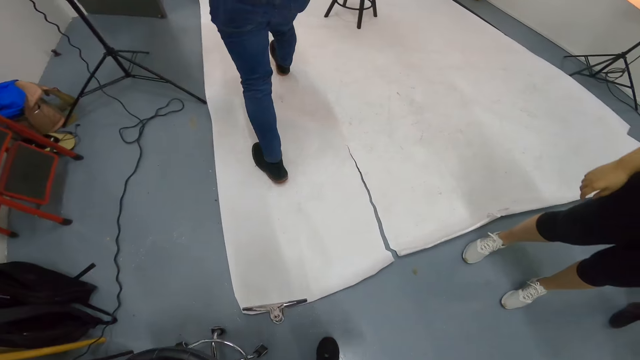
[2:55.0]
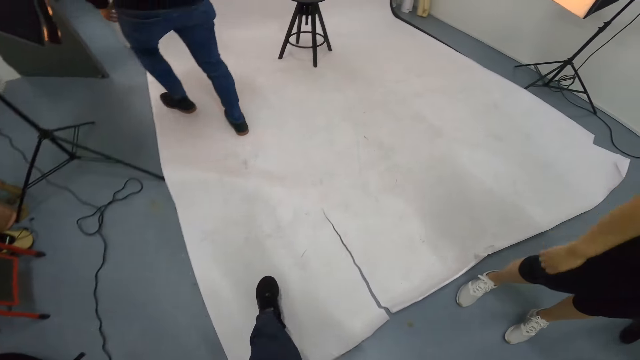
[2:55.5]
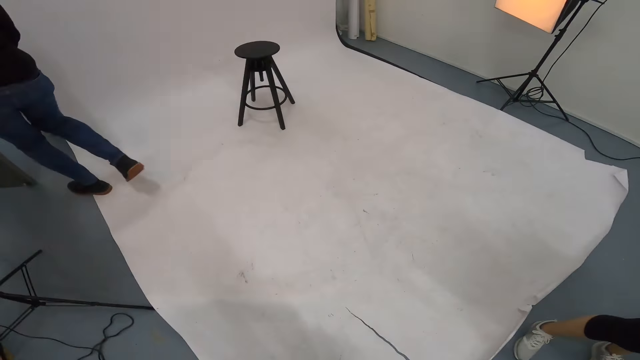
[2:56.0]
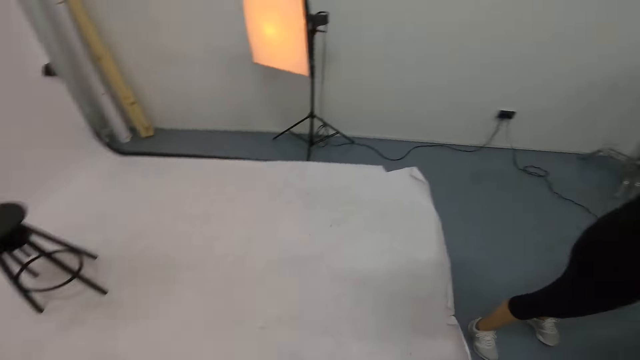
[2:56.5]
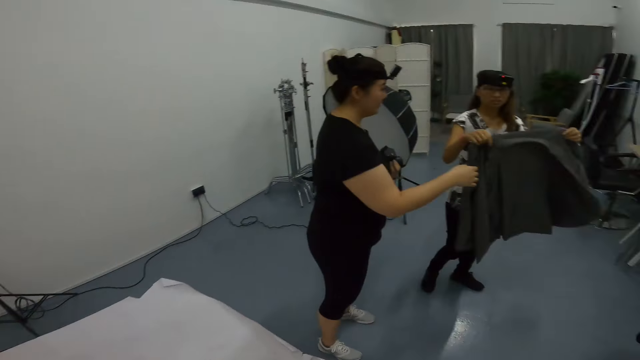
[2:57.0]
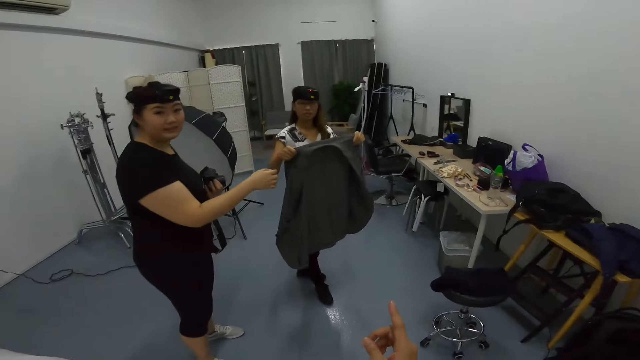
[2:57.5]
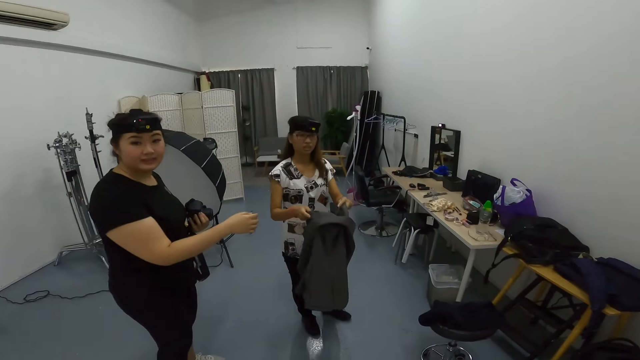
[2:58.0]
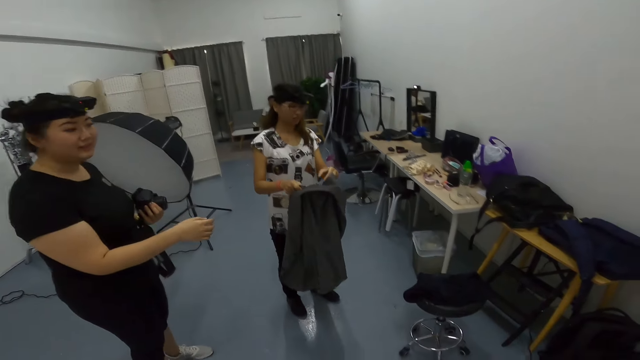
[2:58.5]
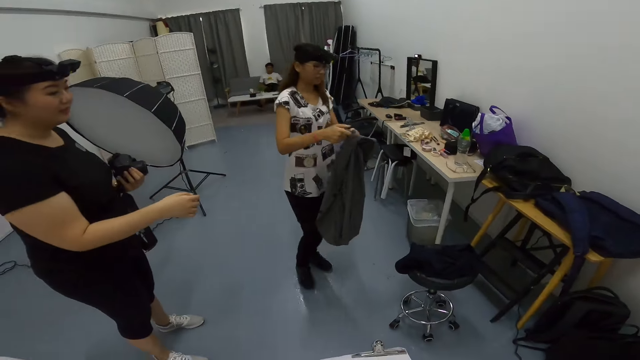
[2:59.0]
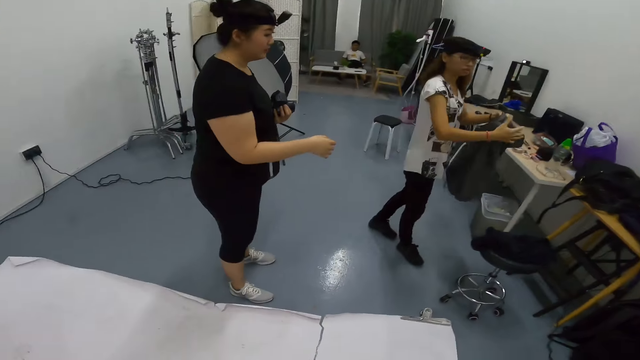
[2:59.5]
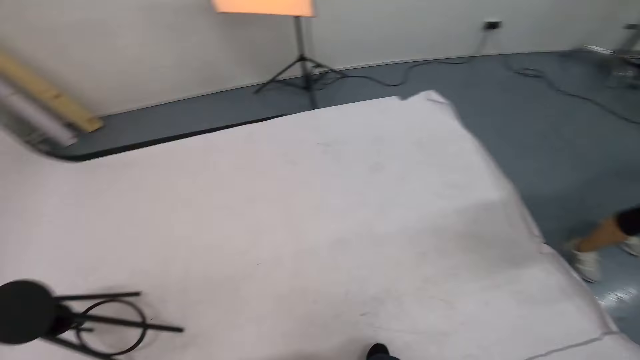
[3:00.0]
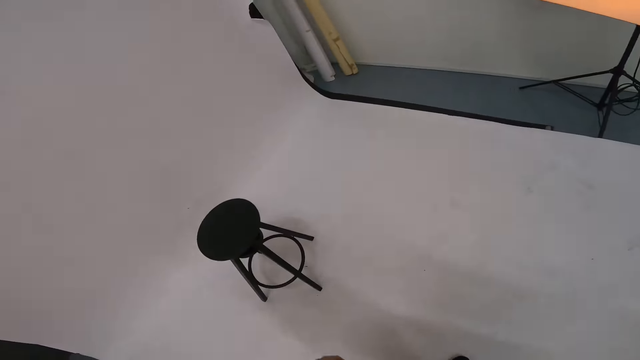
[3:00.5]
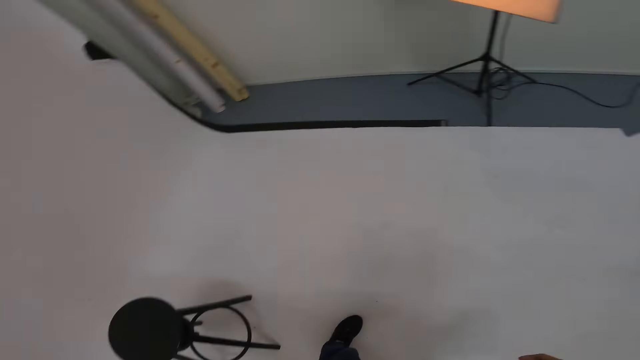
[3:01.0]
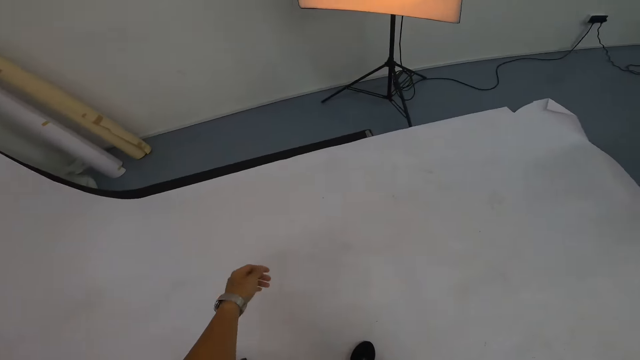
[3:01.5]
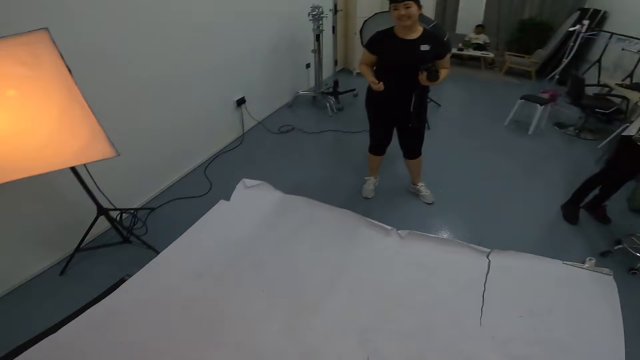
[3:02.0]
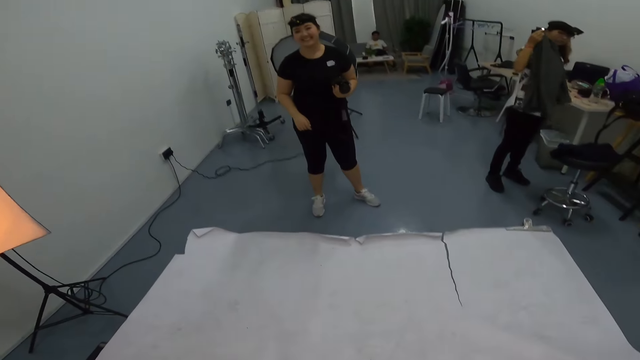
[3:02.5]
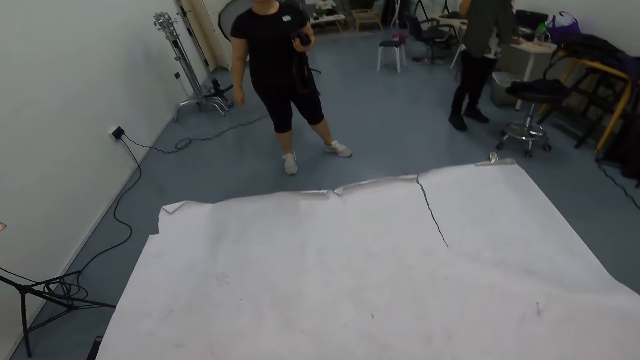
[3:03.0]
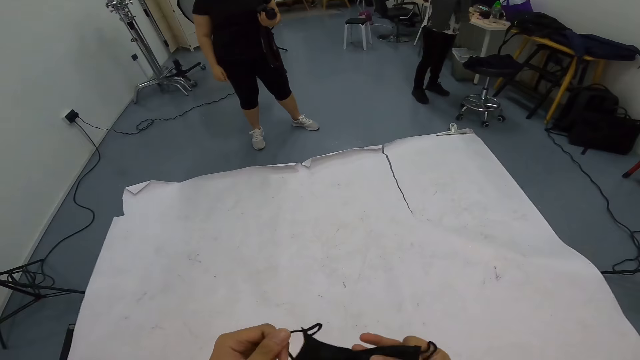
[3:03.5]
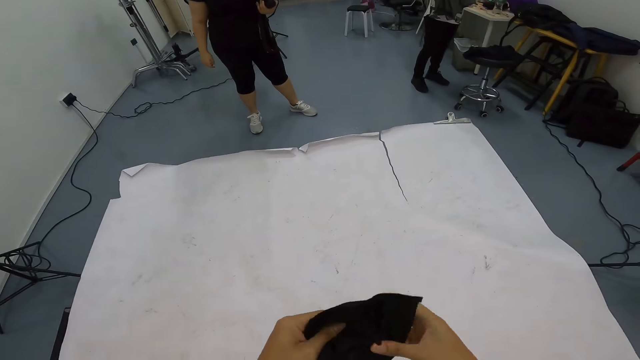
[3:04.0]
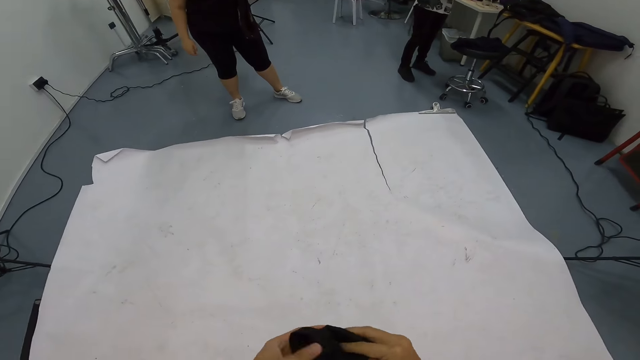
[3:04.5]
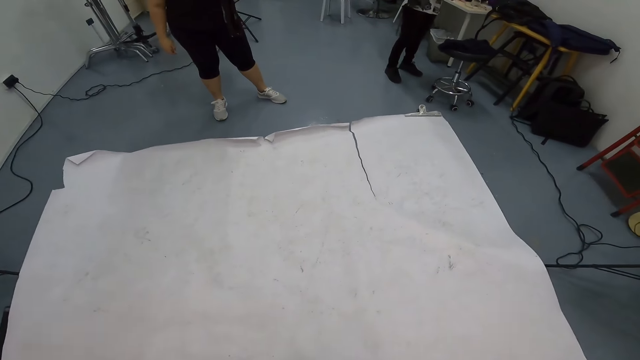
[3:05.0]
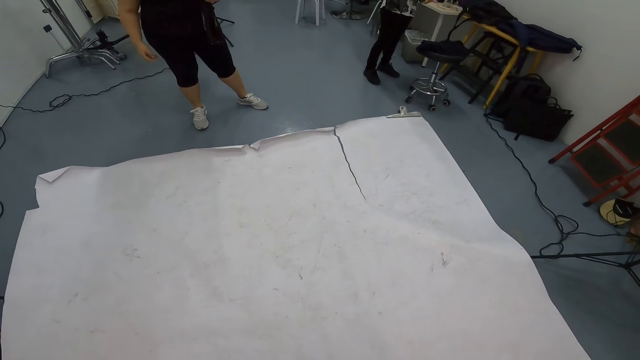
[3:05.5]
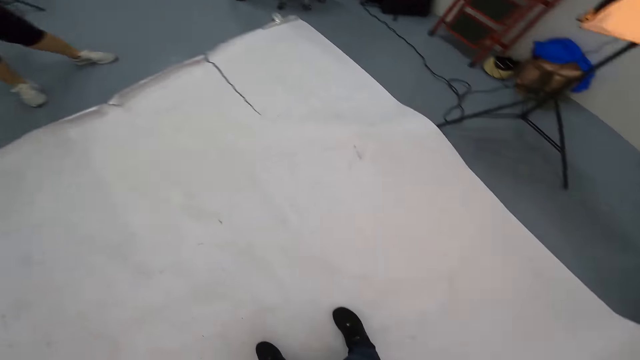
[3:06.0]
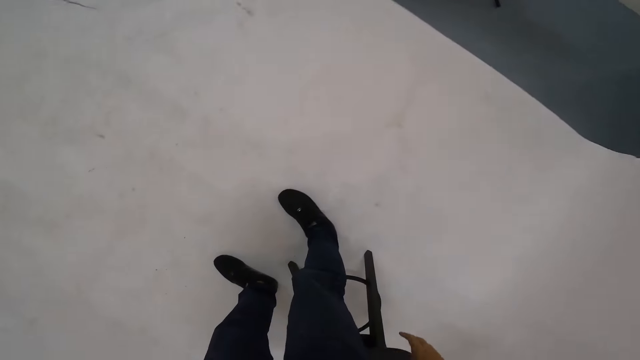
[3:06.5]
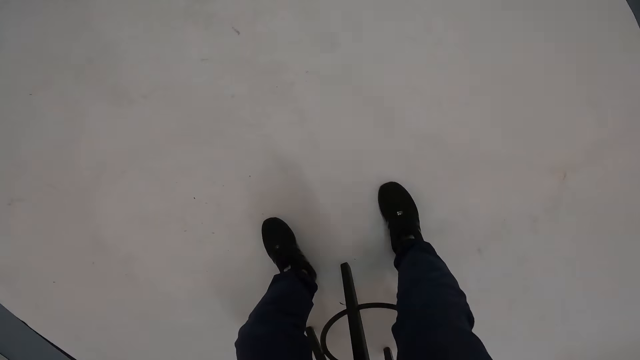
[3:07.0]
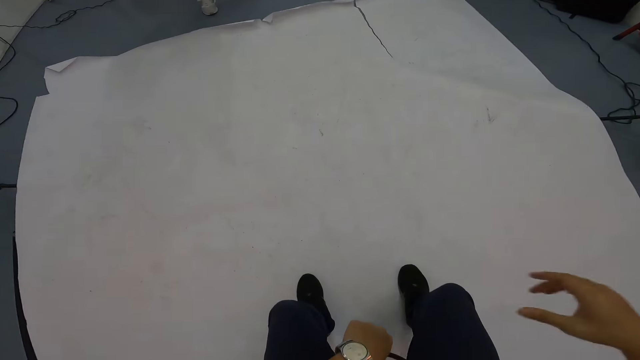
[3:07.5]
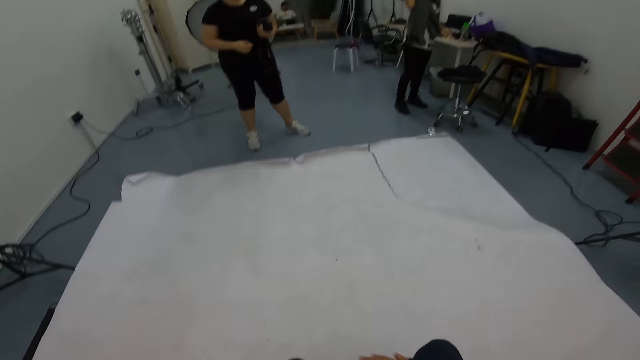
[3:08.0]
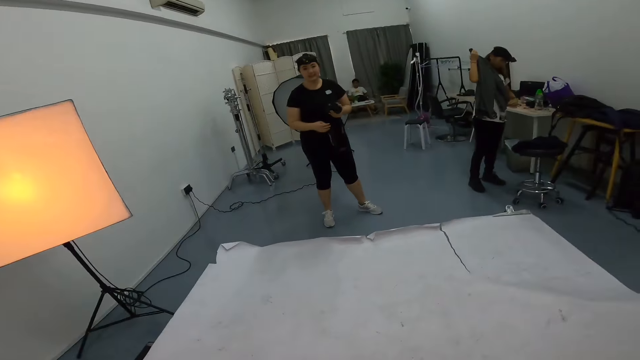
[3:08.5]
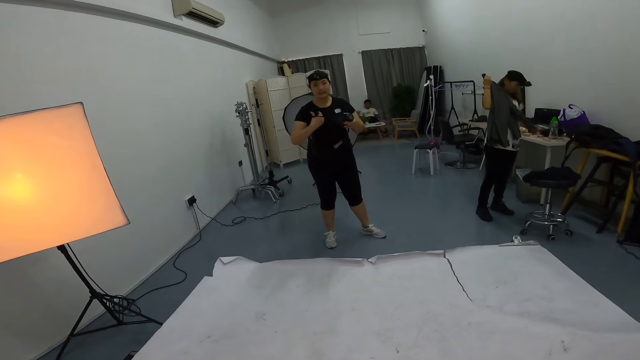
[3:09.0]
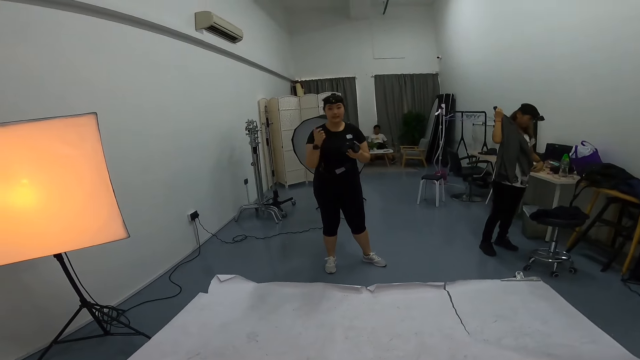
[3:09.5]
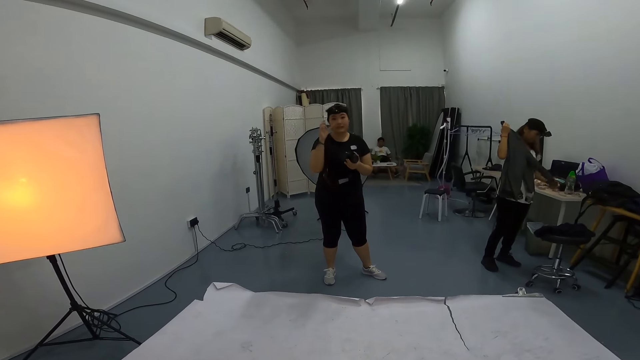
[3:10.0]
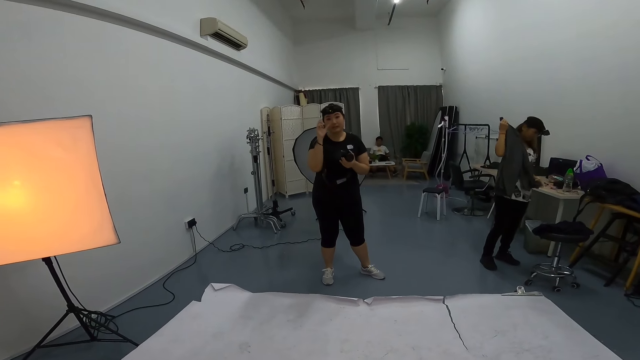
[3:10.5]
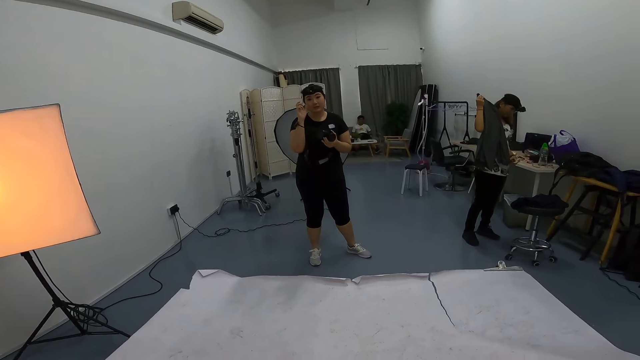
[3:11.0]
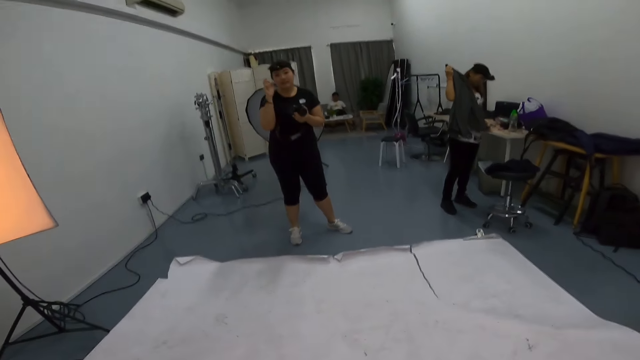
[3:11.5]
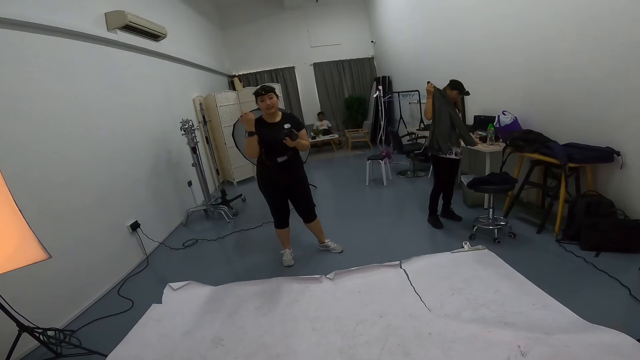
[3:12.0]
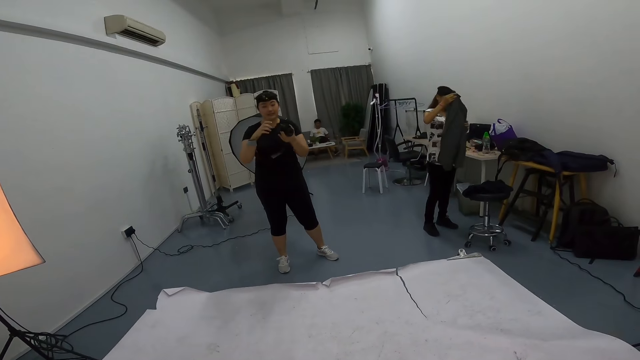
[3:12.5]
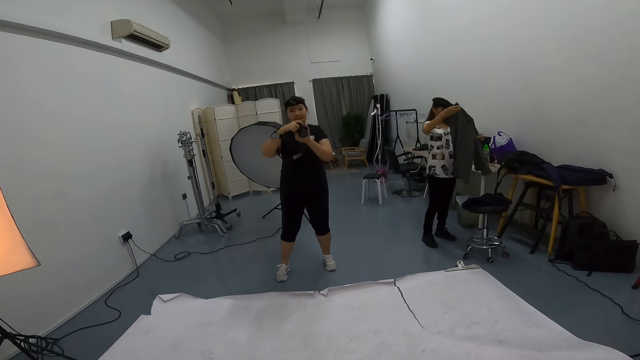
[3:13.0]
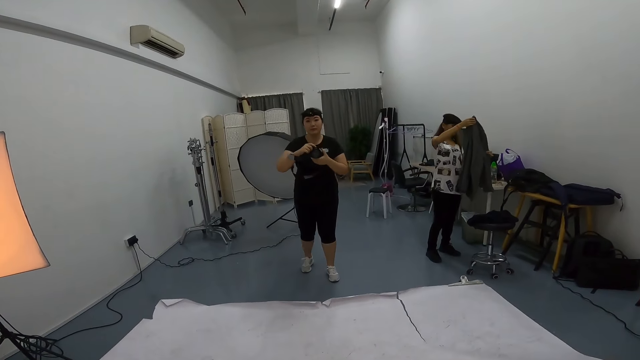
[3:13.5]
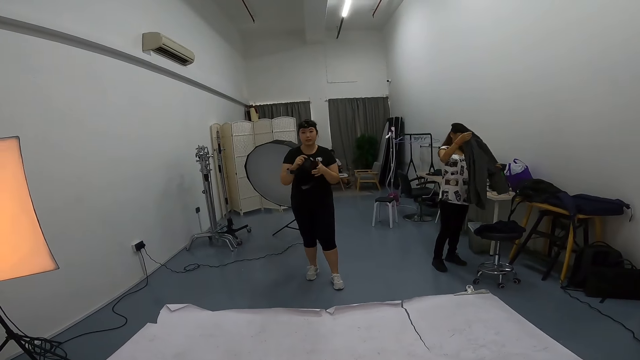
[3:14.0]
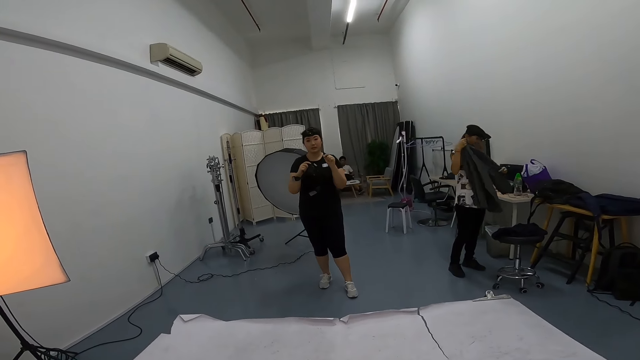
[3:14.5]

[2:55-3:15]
A man walks towards the door of the room. The camera wearer walks in the studio. A woman holds a coat. Another woman points at the coat. The first woman folds the coat. The first woman points at a cloth. The camera wearer looks around the room. The other woman holds a camera. The camera wearer stands on the white paper. The other woman folds the coat. Another man sits on the sofa. The camera wearer folds something. He holds a mask. He looks around the room. He sits on a stool chair. He holds his hand. The first woman folds the coat. The other woman rolls the camera rope strap on her hand. Someone talks to the camera wearer. The other woman scratches her nose. The camera wearer looks around the room. The other woman holds the camera.
